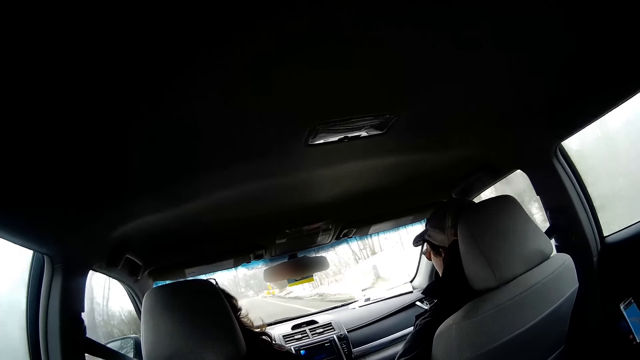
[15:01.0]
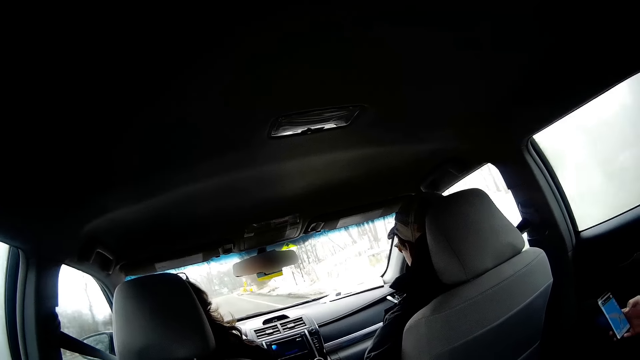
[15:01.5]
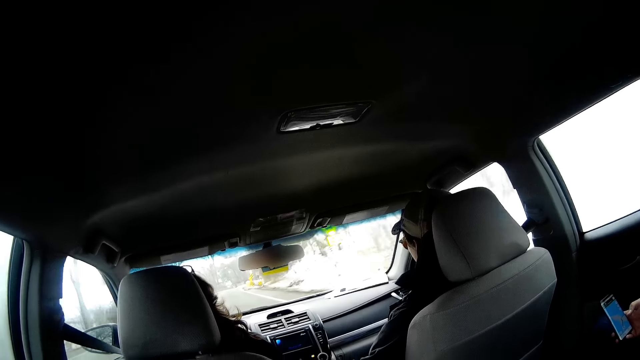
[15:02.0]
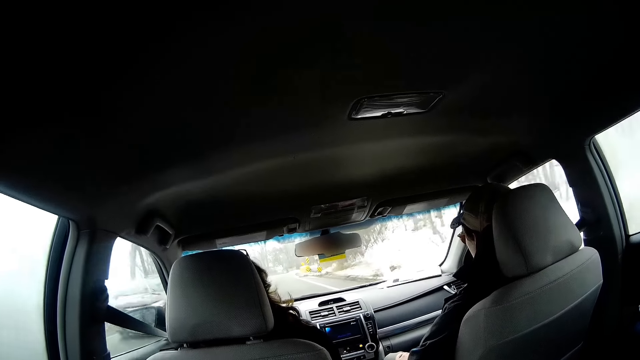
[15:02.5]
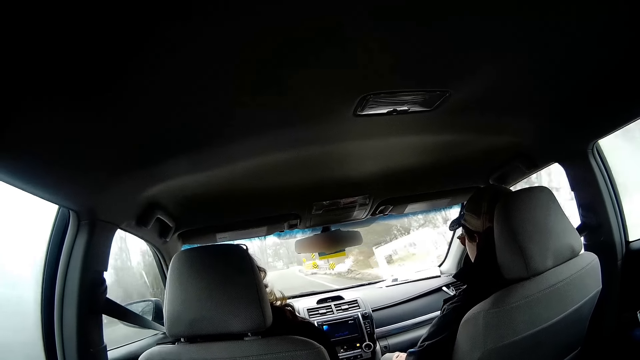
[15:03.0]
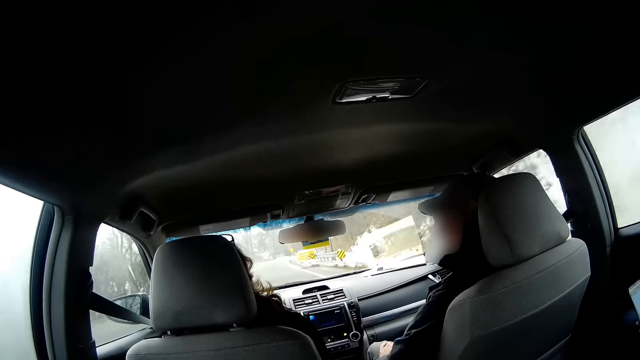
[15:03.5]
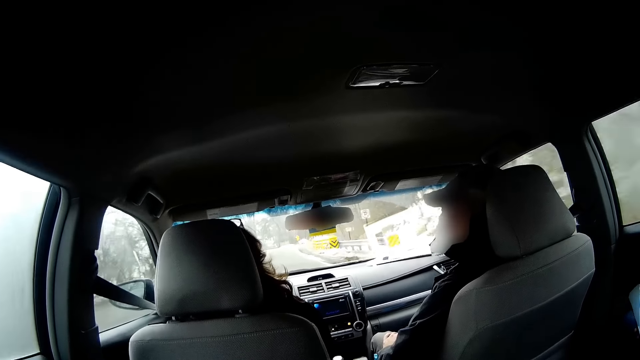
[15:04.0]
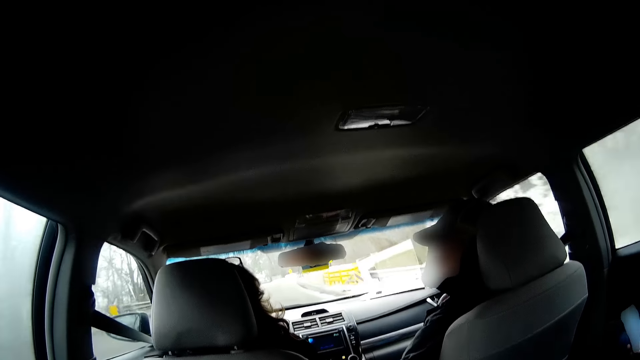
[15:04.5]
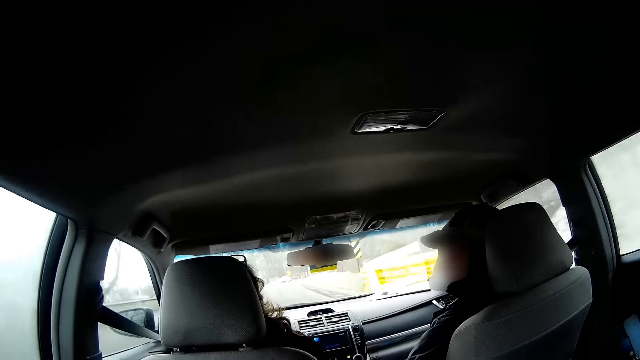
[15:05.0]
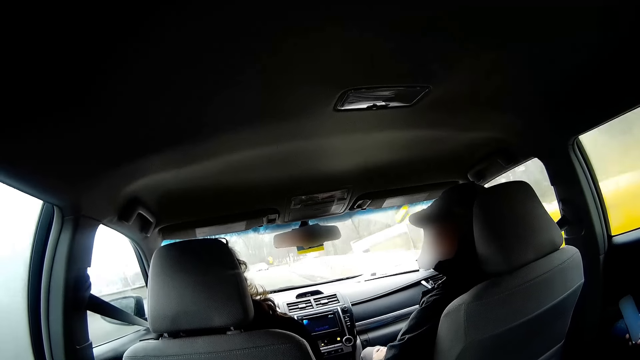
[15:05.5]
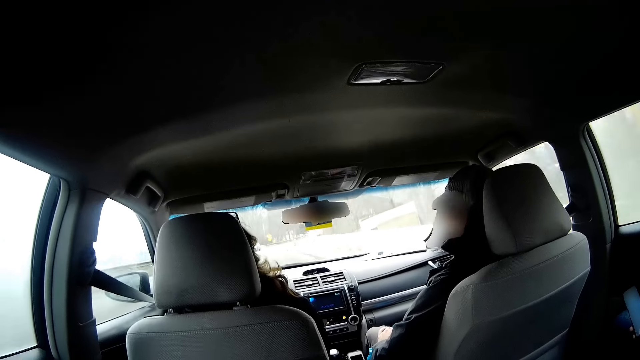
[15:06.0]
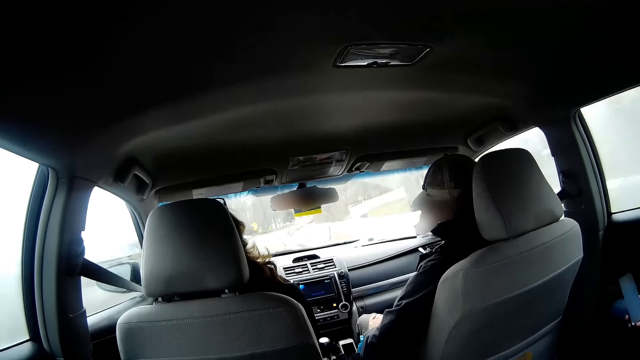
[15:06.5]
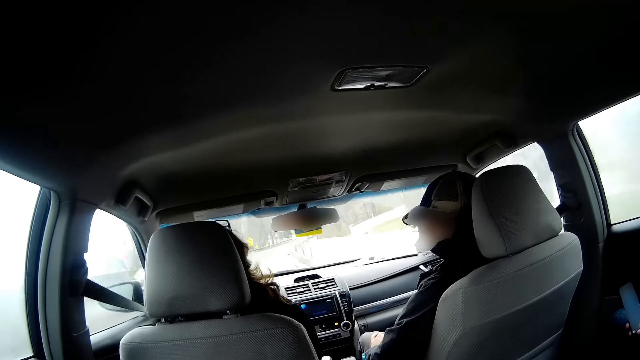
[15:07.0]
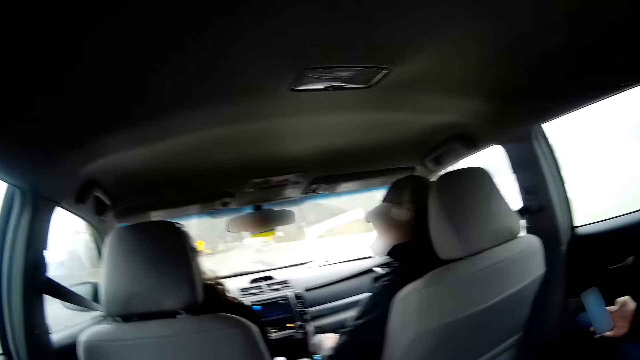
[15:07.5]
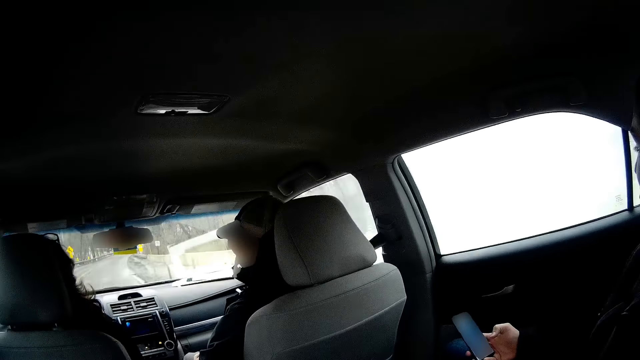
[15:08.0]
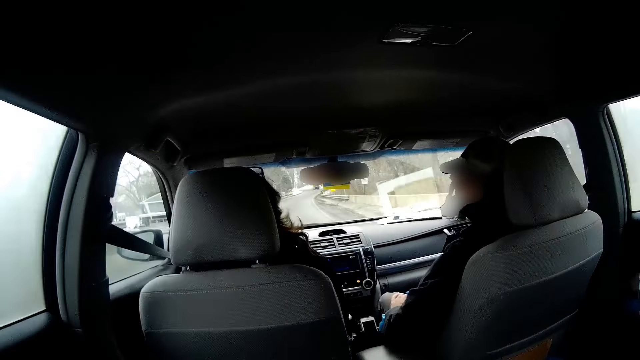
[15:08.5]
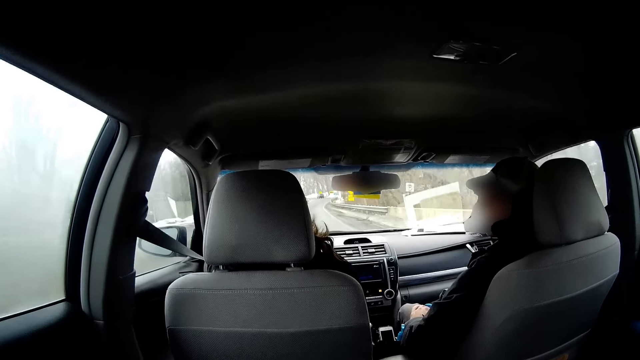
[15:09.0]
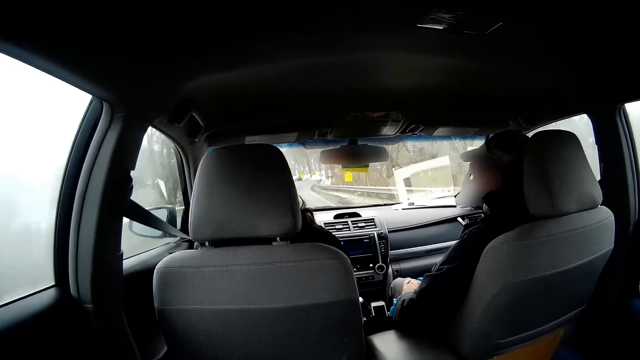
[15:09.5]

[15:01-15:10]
A person talks to another person.

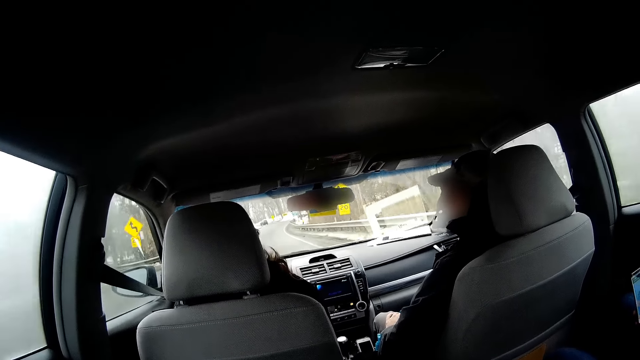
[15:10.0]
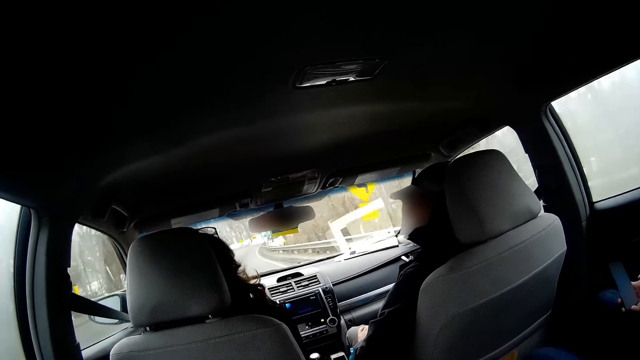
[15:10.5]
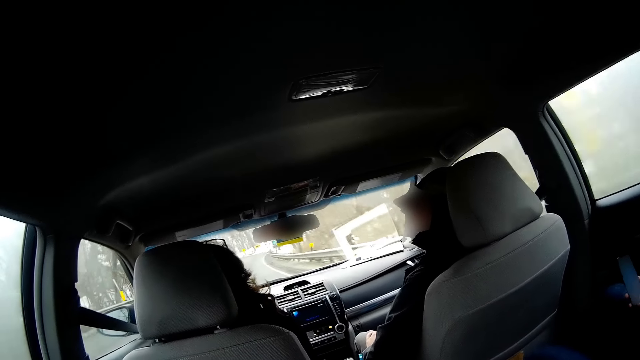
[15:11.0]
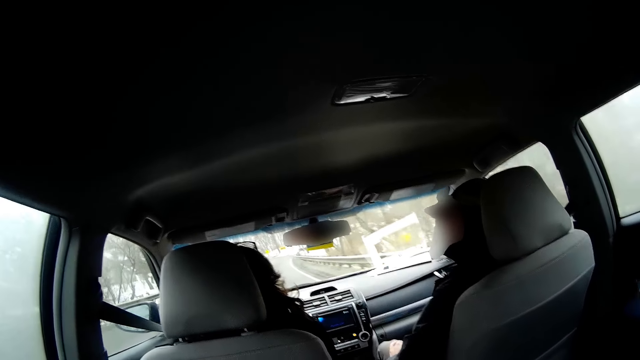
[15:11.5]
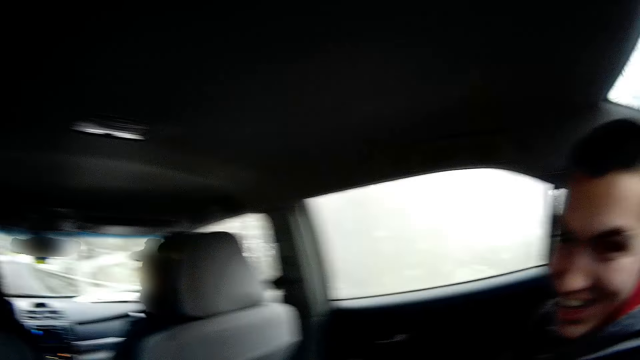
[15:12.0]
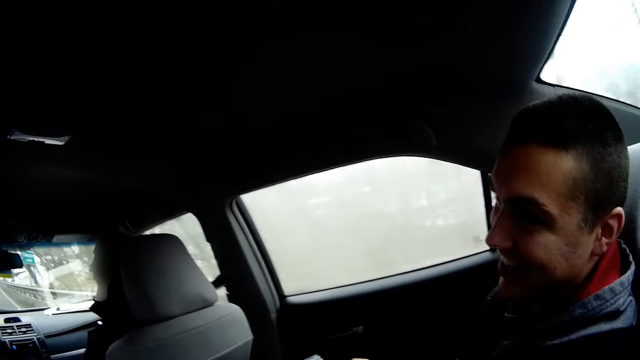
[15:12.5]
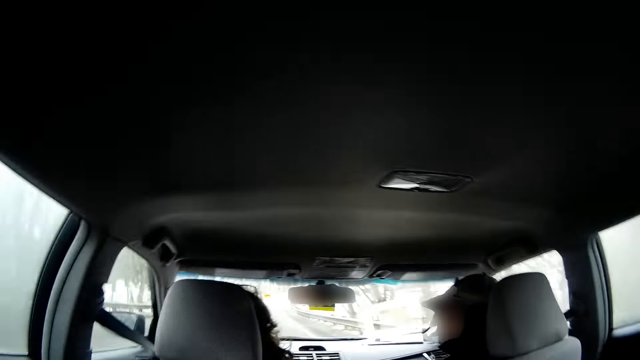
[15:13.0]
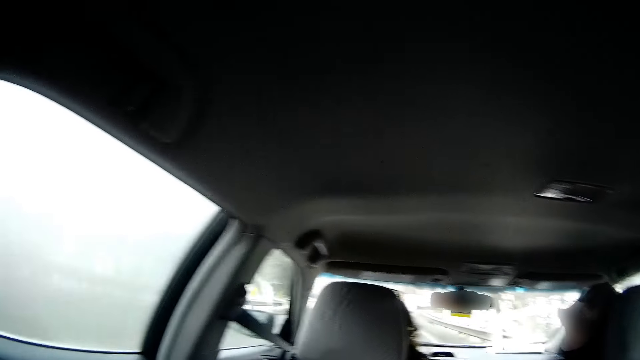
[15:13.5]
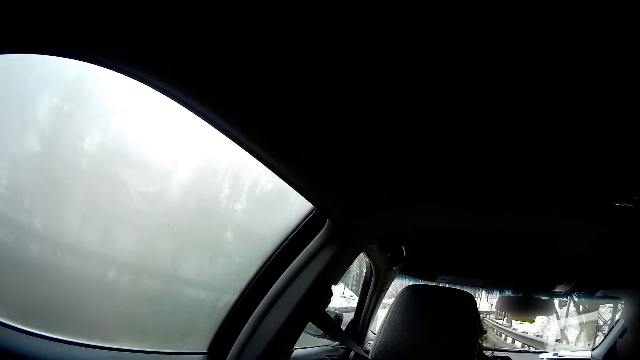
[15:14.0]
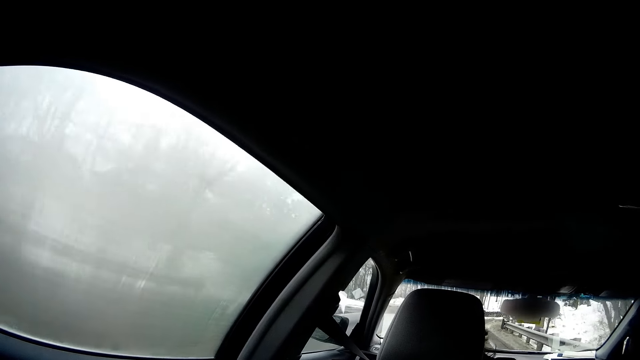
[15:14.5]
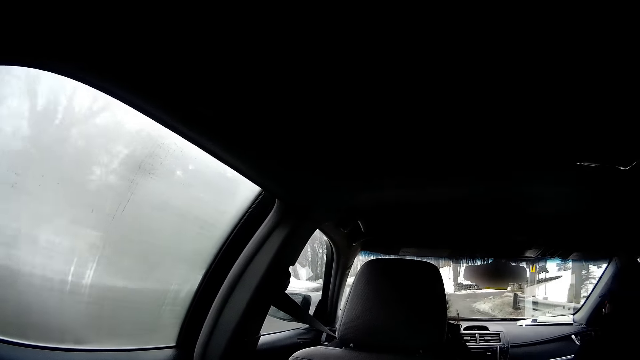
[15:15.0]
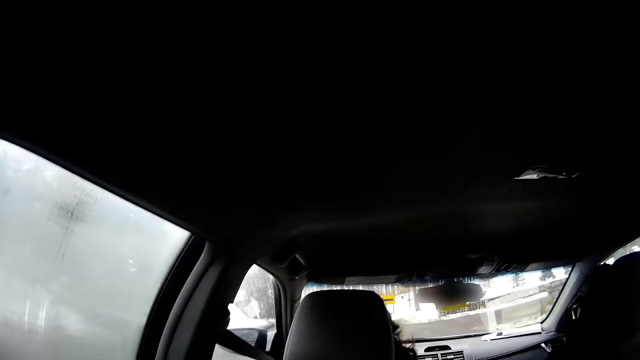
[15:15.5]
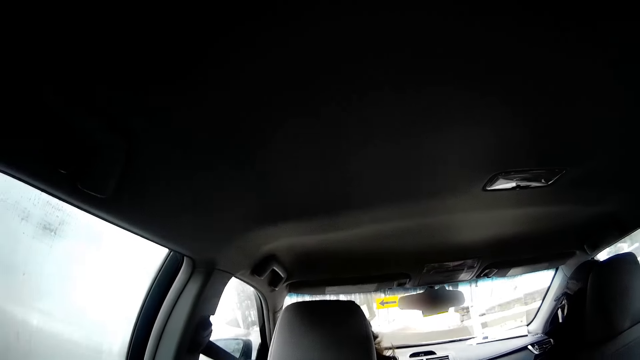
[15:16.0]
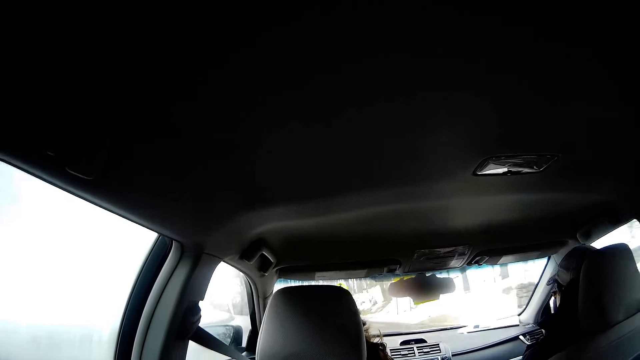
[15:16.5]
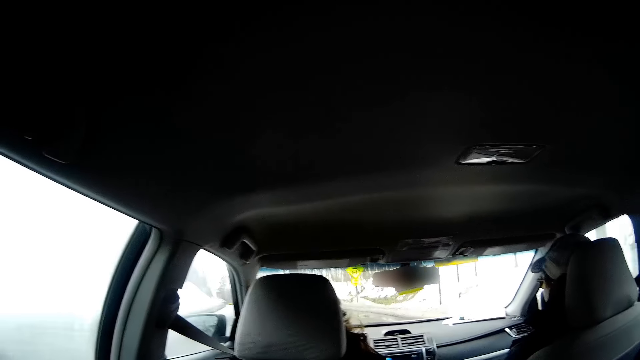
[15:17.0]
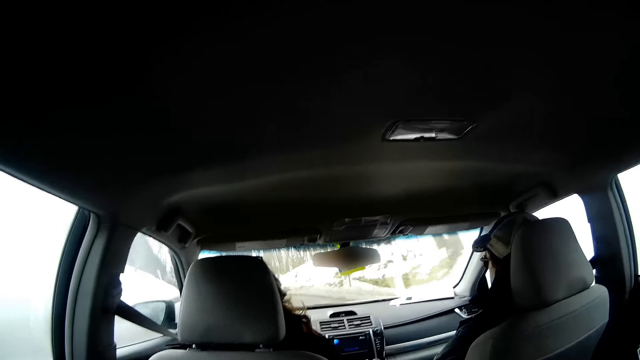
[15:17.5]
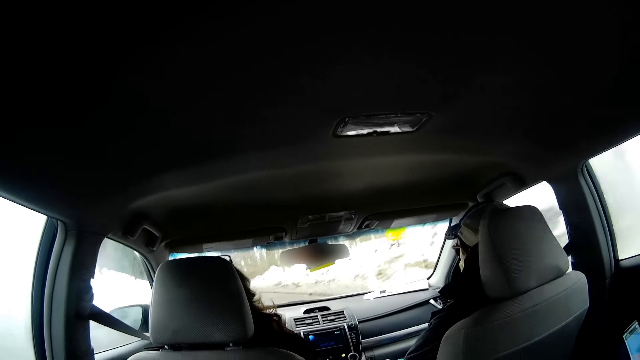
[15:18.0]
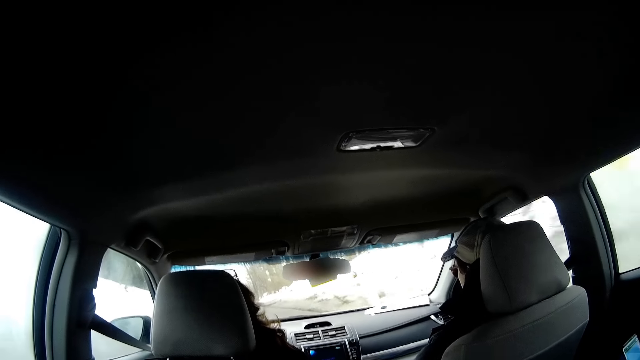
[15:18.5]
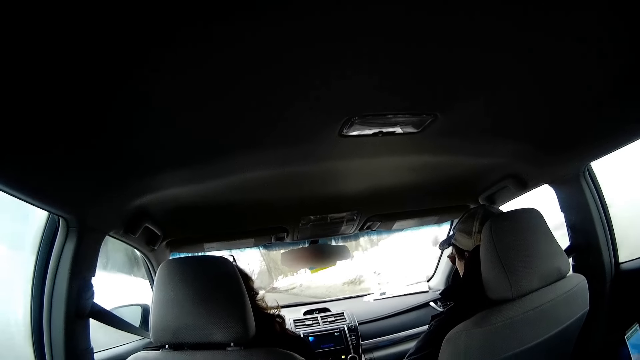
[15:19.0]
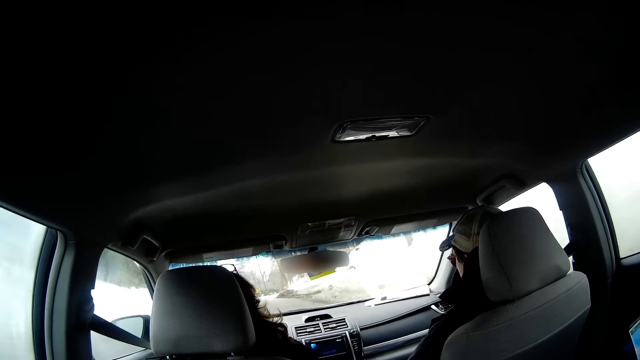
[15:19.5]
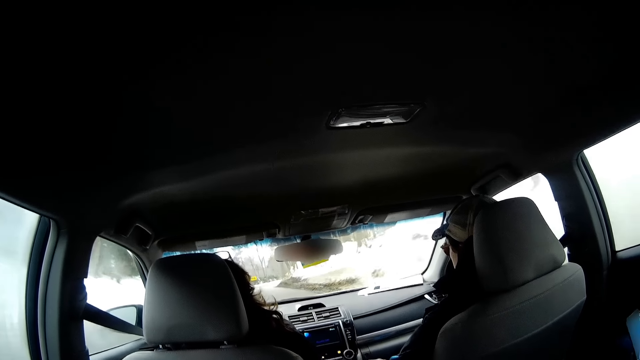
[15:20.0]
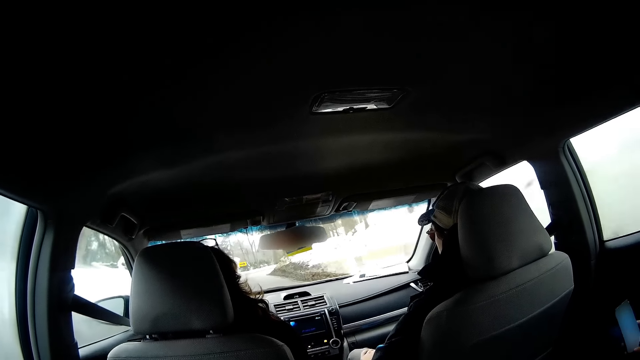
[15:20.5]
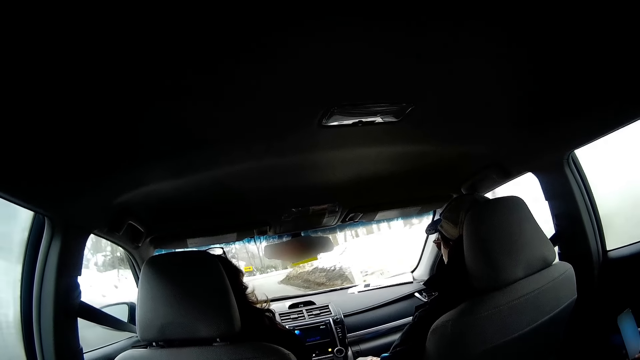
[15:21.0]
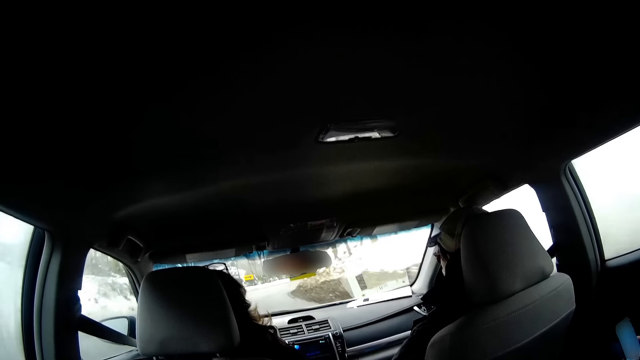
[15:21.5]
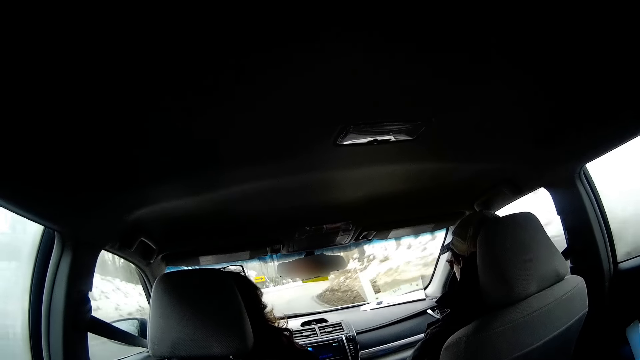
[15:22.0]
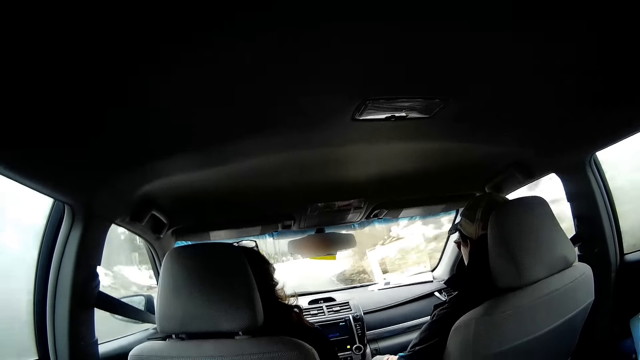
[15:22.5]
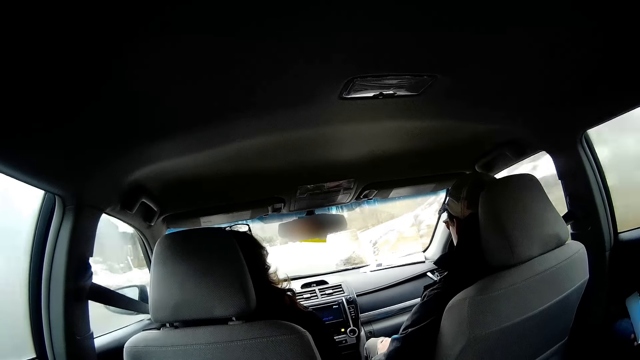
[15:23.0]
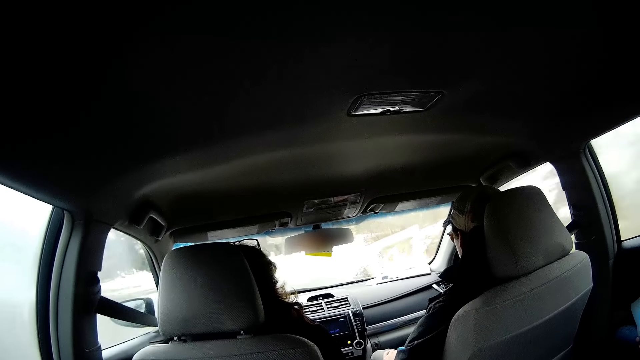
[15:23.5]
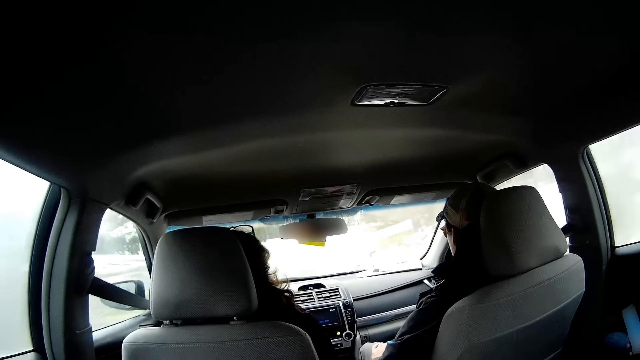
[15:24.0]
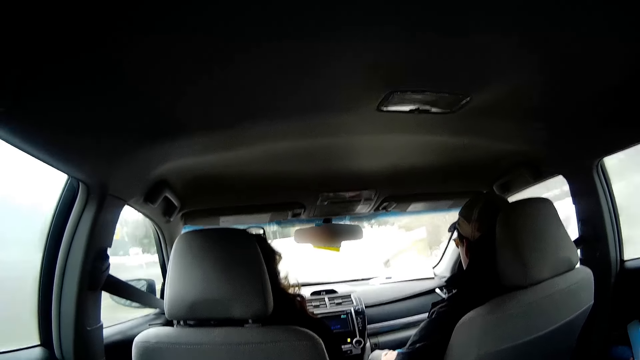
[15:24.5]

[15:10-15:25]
A person talks to the camera wearer. Another person drives a car. The camera wearer looks outside through the car window. A person talks to another person.
